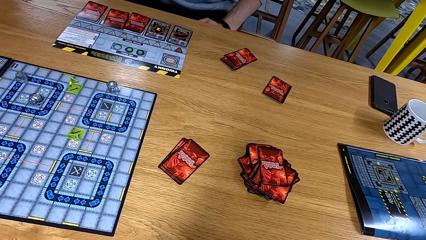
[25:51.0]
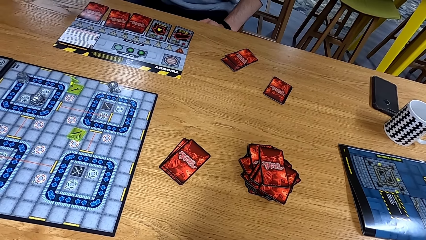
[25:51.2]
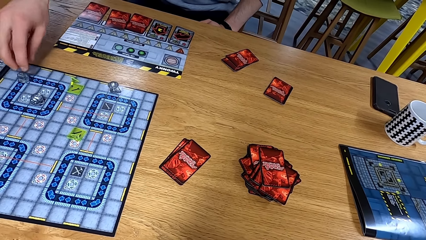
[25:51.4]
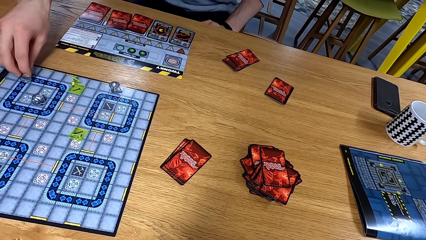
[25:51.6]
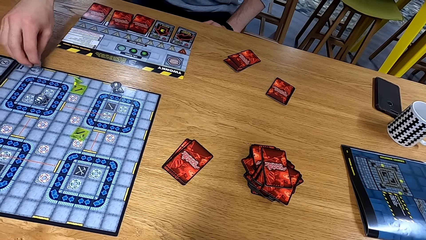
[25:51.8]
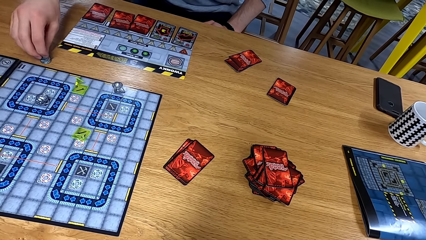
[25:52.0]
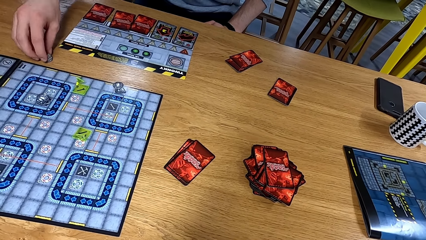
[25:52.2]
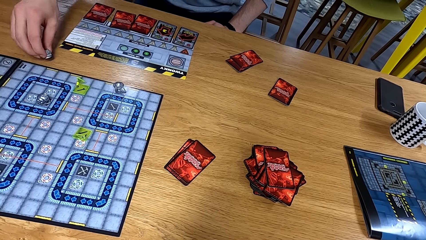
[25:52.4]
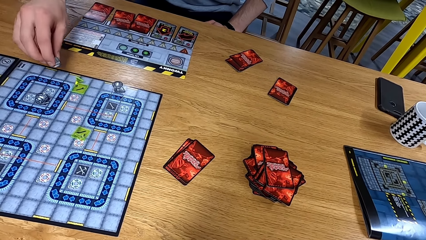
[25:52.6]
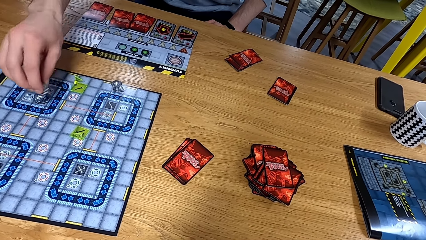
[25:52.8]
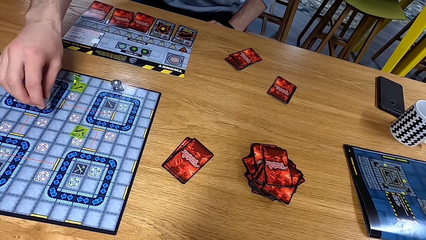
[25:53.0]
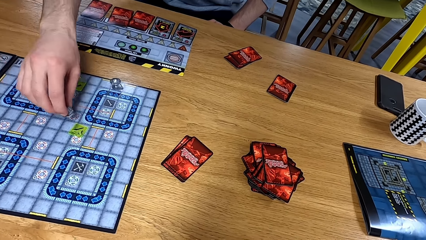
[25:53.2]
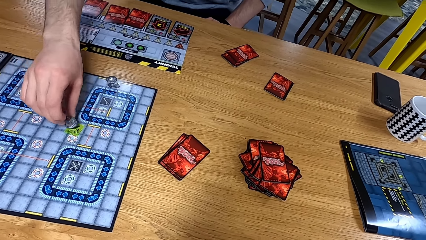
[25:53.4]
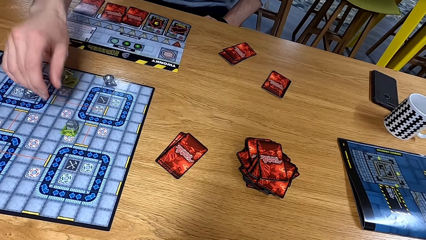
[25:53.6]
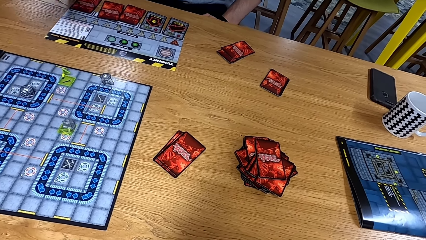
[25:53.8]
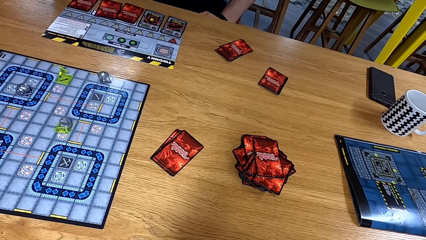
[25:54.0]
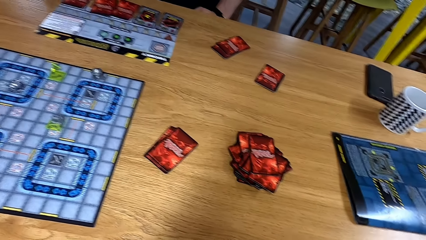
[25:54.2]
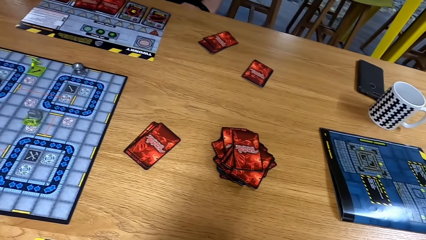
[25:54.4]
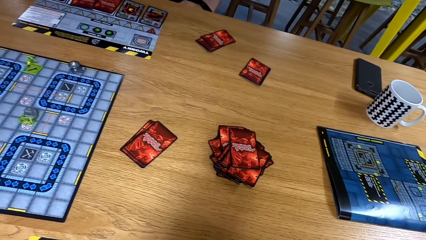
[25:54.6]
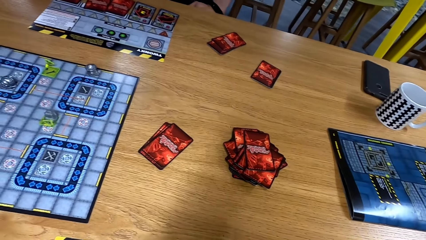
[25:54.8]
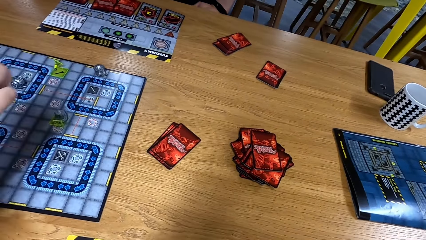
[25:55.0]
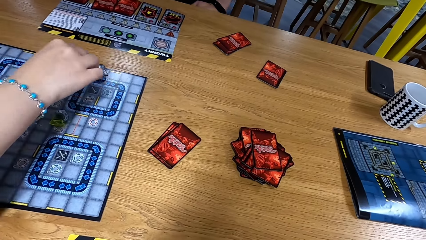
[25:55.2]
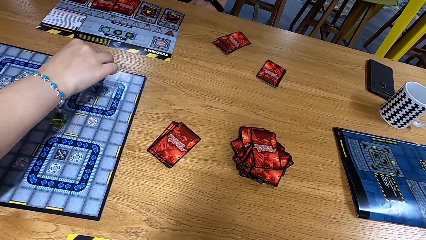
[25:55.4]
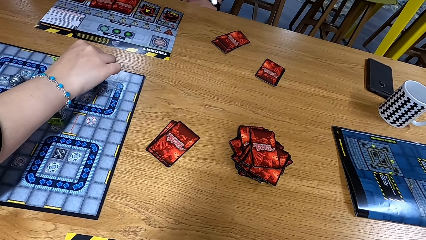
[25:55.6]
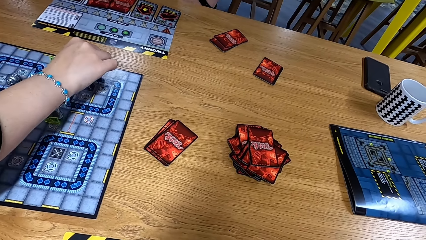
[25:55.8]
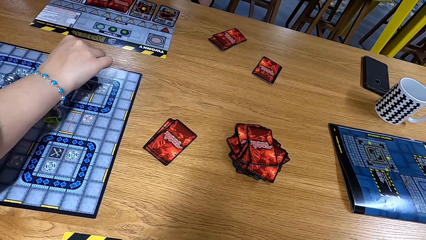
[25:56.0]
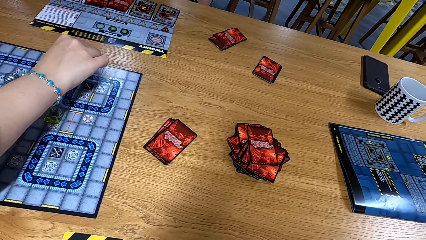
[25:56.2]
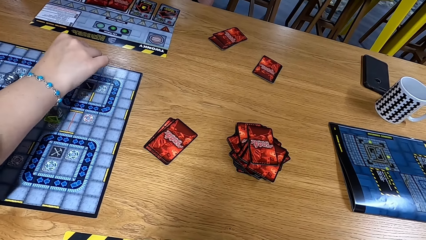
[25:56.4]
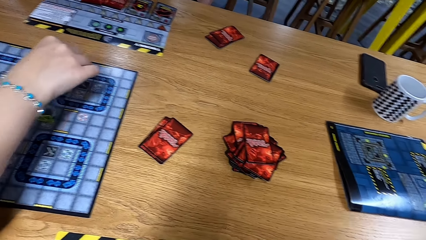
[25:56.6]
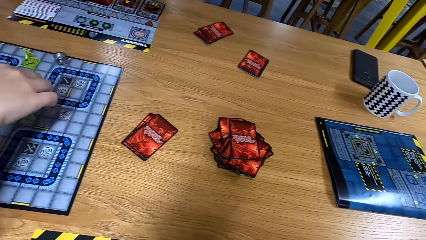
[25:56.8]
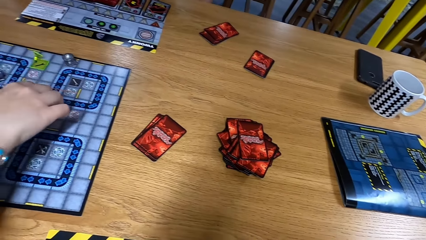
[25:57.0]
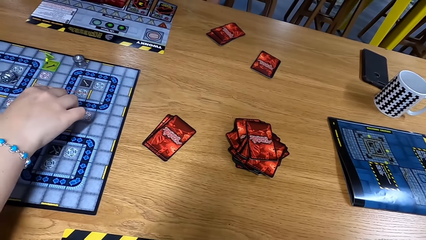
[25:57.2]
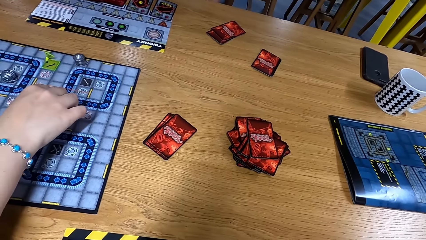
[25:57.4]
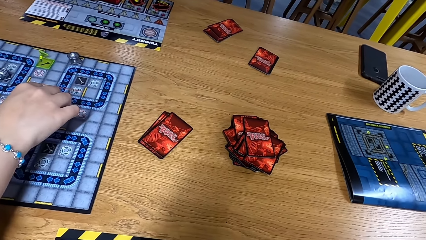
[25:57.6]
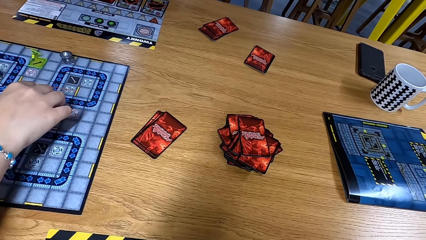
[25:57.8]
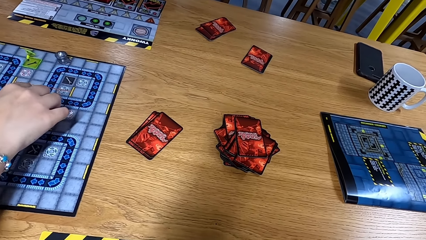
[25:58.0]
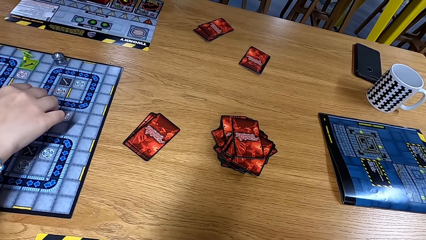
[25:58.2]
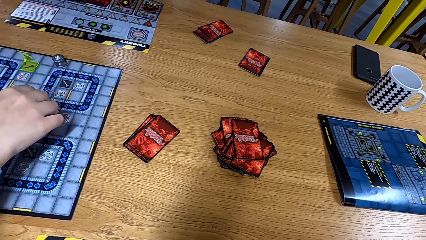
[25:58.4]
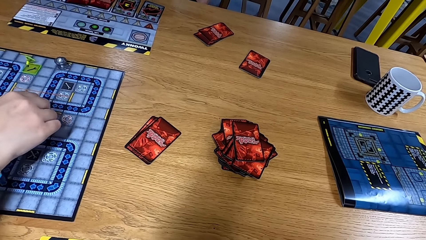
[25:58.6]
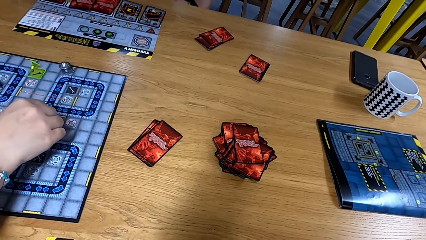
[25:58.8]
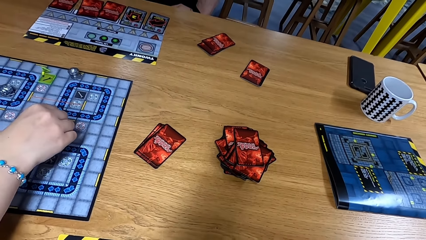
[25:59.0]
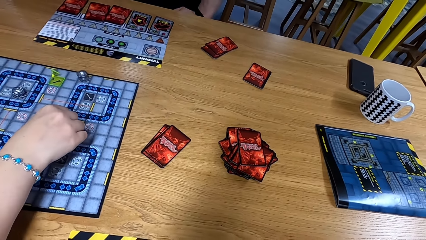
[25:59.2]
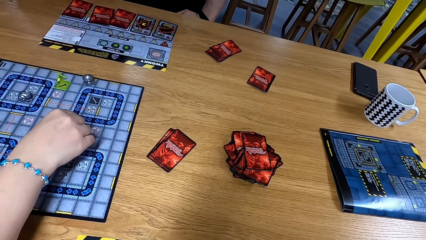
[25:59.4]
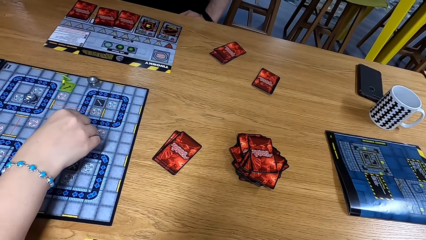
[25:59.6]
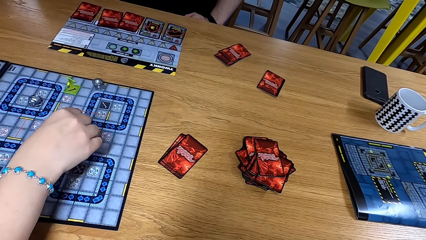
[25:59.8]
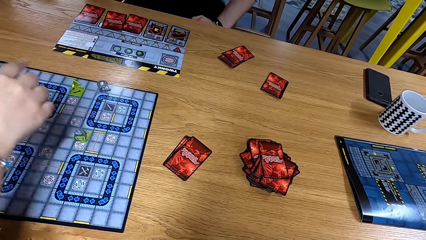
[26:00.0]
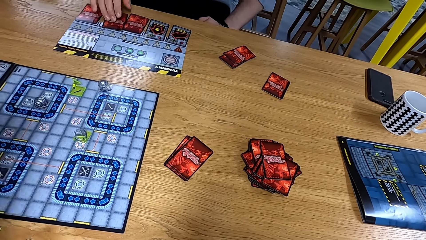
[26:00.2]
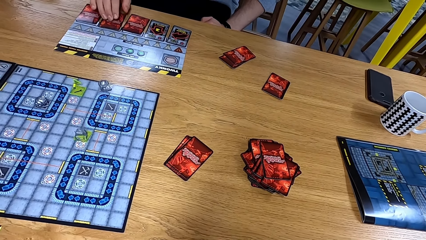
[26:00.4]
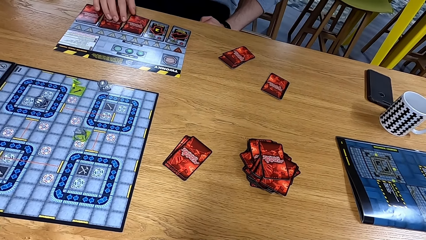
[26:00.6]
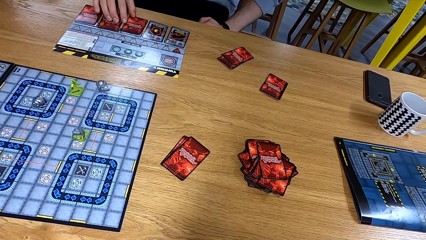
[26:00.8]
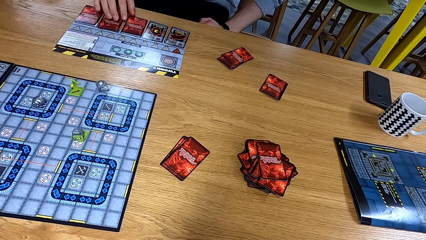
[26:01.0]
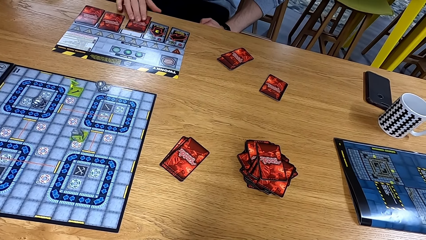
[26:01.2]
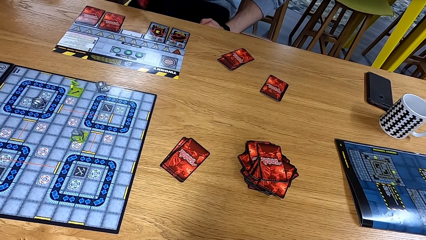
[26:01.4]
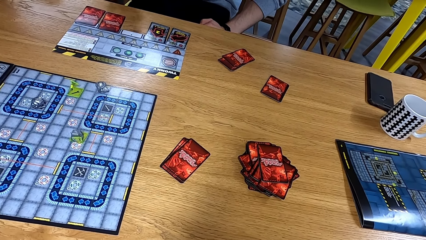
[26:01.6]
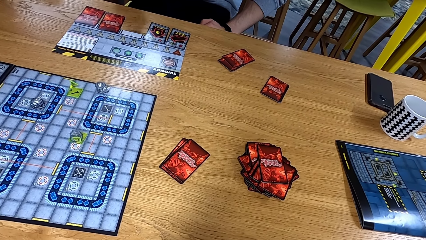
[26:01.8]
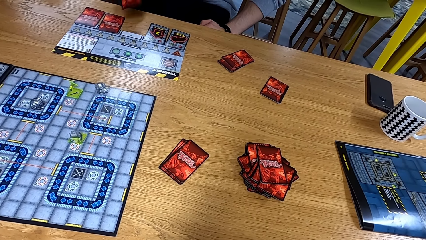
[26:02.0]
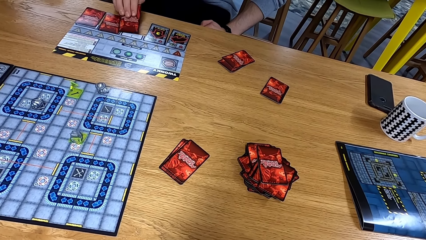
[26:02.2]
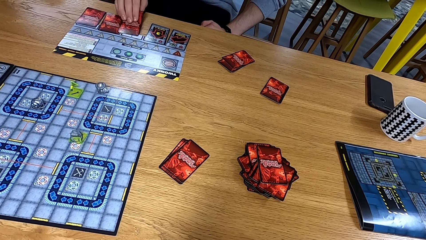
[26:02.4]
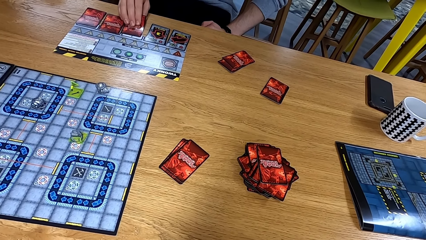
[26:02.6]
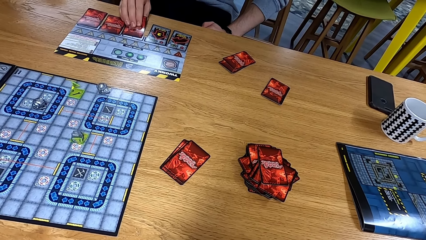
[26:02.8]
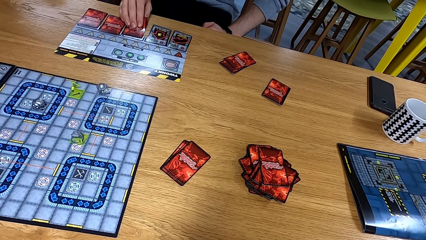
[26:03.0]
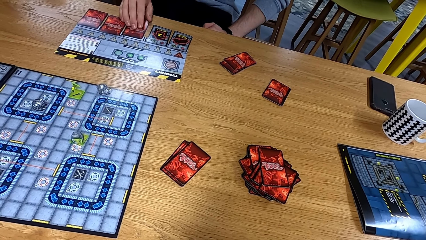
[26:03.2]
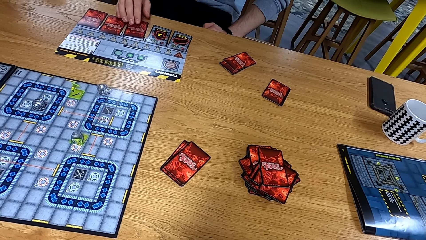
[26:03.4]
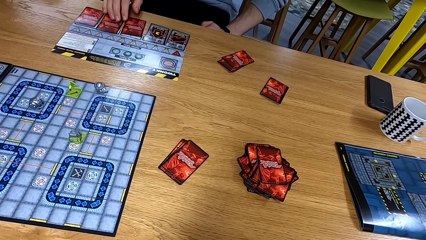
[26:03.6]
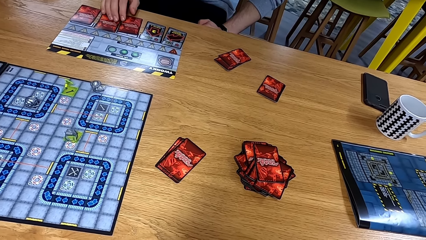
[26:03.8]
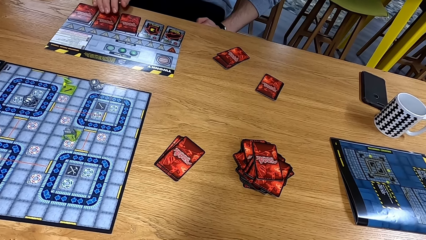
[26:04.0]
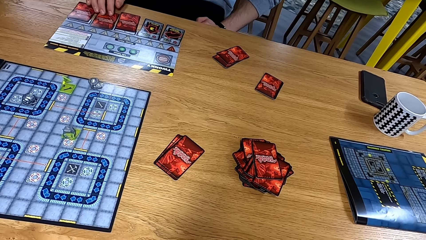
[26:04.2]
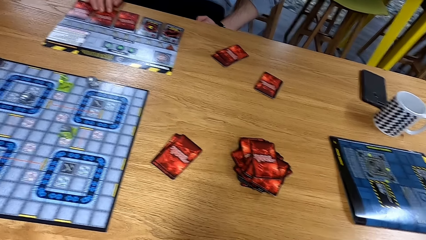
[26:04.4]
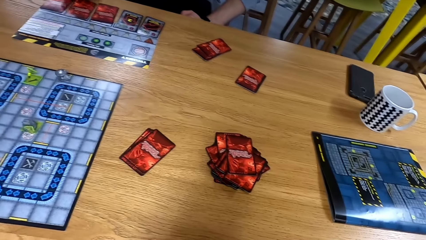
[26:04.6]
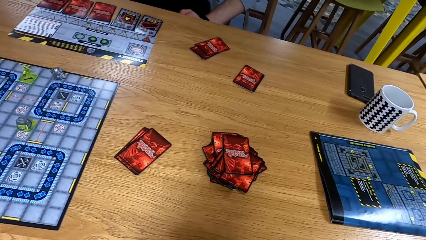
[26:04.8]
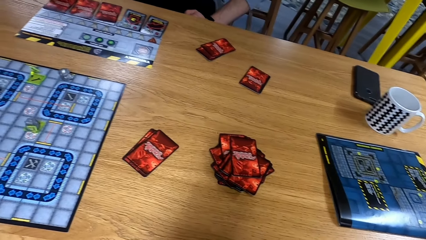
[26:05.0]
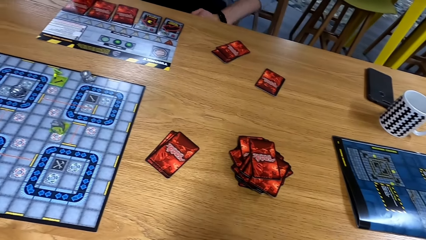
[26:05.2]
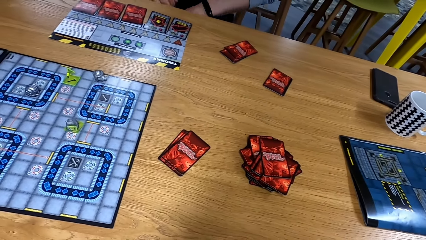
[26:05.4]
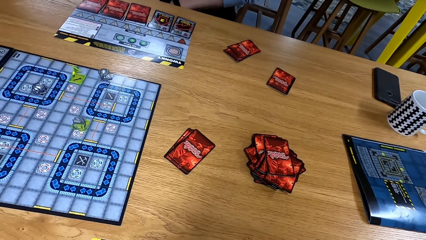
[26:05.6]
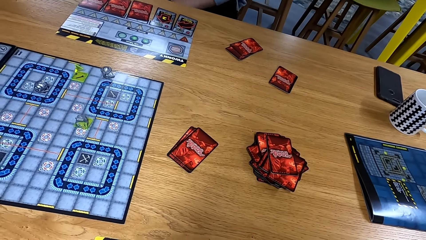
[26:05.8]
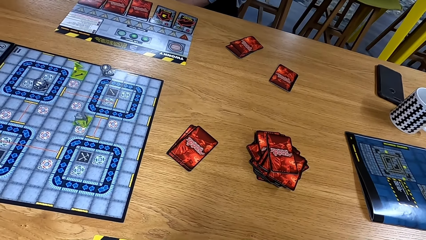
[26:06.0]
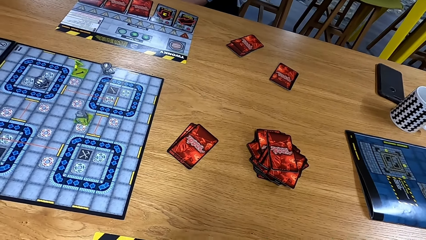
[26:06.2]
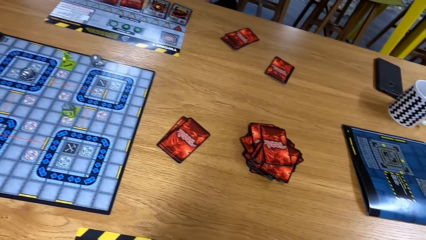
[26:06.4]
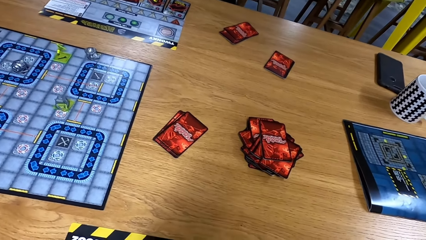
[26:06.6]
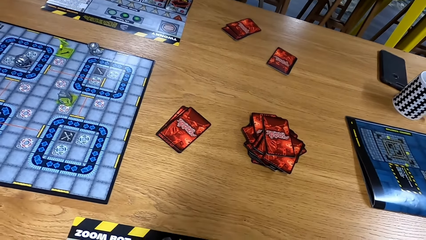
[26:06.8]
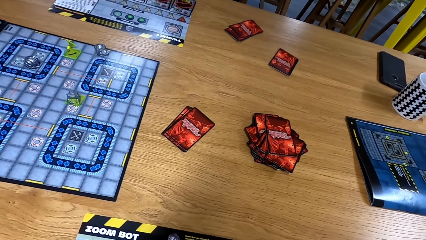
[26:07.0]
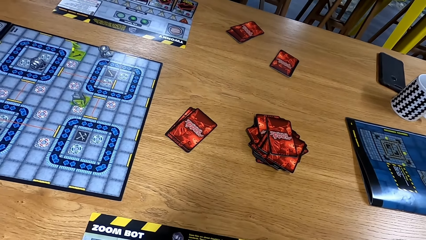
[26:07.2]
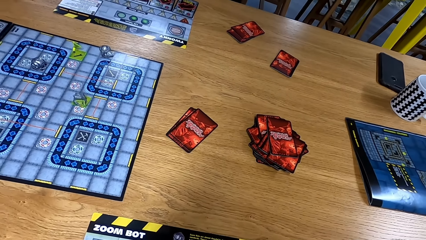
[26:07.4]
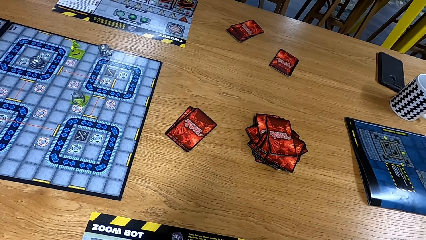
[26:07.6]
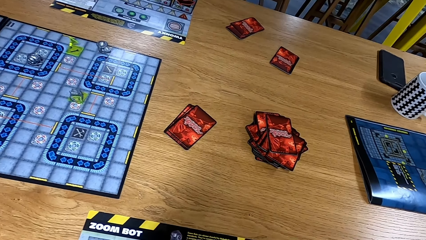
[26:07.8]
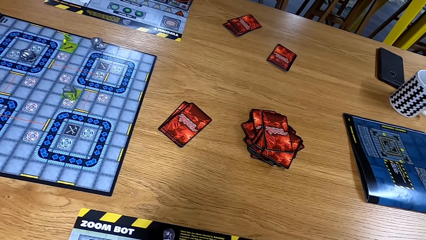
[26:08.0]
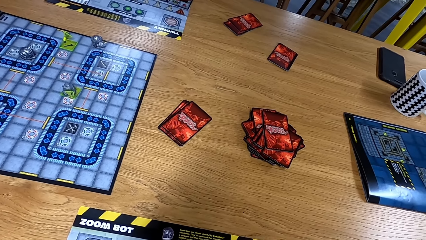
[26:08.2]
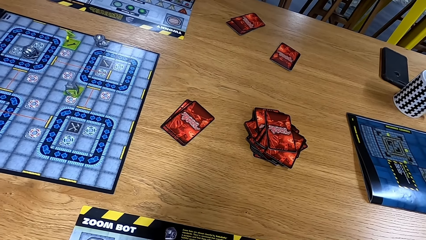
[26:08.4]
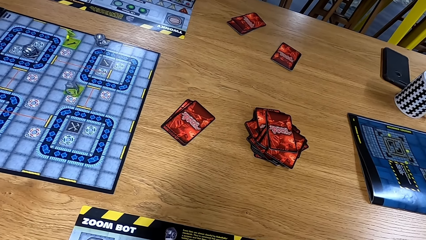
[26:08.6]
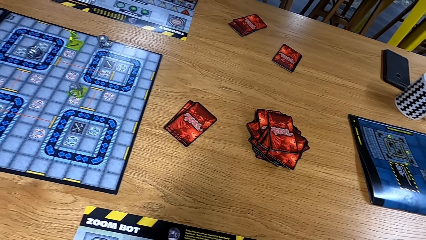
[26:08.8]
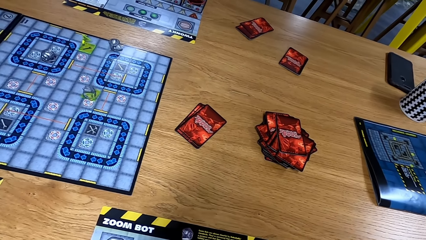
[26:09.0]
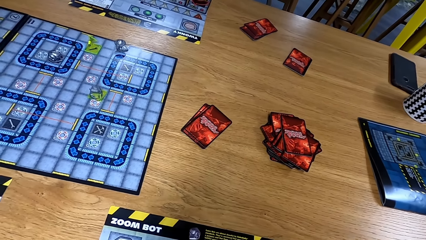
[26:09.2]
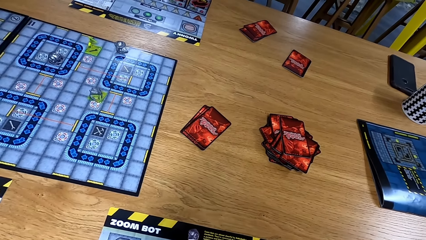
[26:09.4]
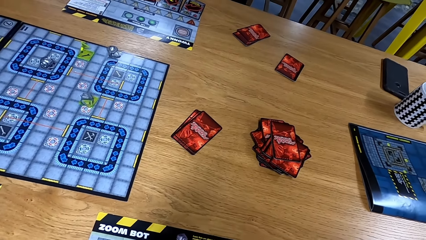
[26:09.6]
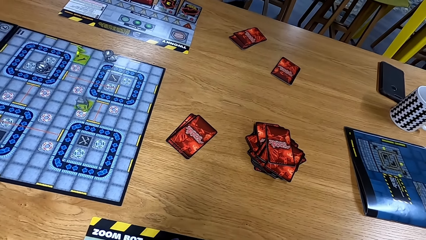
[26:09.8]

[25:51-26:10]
A man moves cards. Another man moves cards on the board. The first man moves cards and touches the cards. The camera wearer looks at the table.
